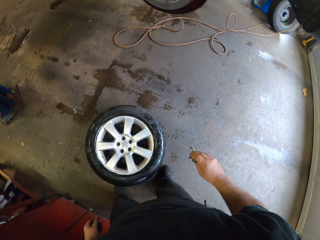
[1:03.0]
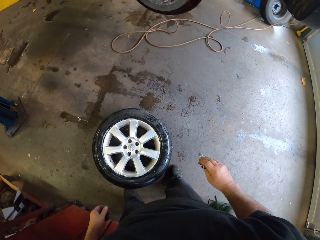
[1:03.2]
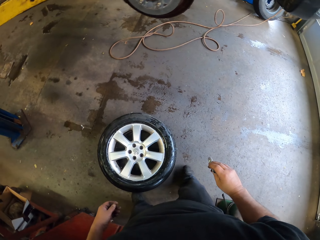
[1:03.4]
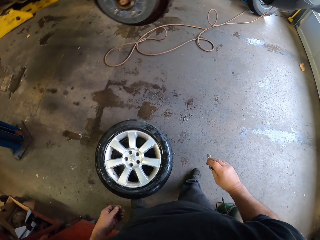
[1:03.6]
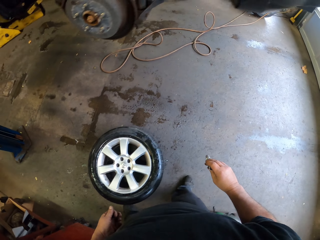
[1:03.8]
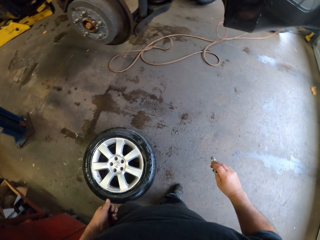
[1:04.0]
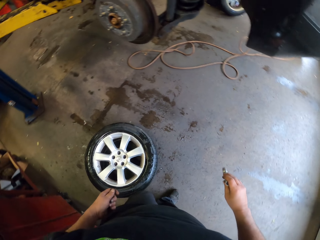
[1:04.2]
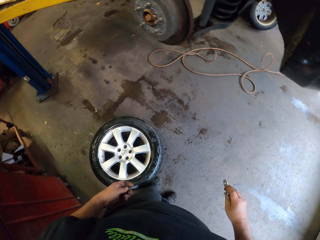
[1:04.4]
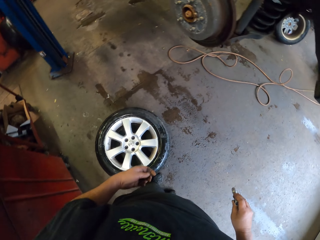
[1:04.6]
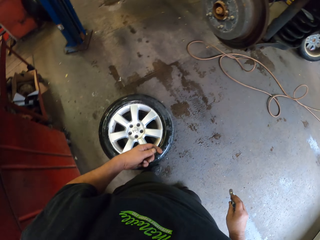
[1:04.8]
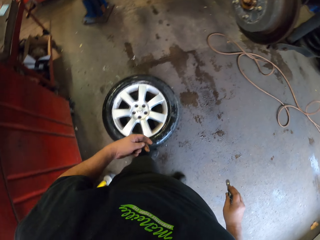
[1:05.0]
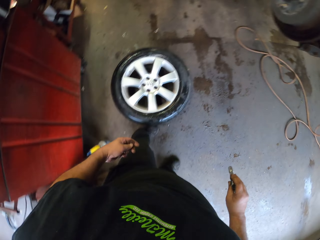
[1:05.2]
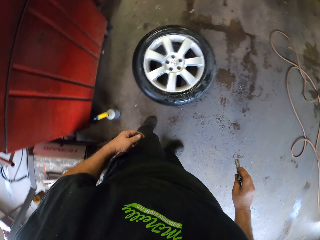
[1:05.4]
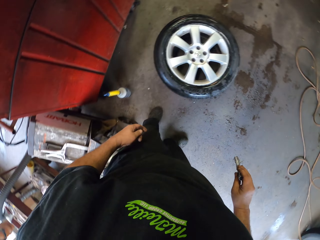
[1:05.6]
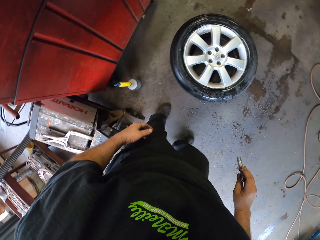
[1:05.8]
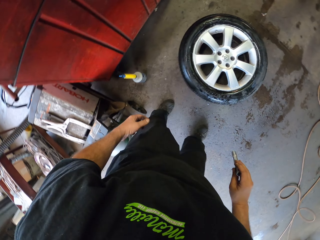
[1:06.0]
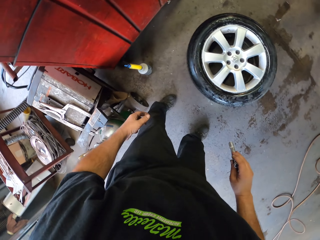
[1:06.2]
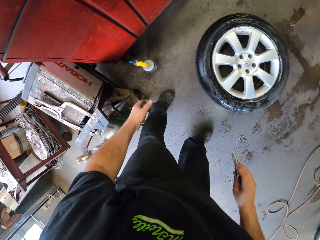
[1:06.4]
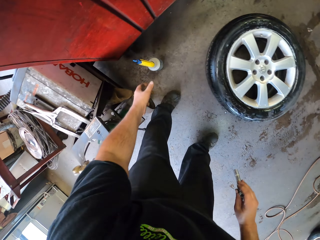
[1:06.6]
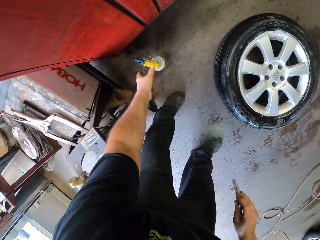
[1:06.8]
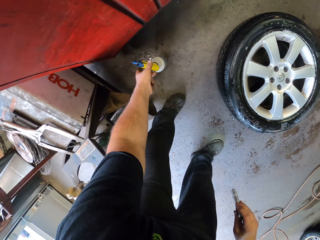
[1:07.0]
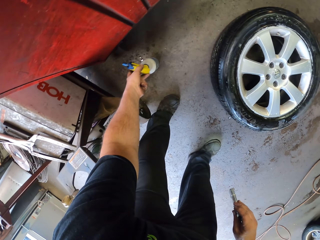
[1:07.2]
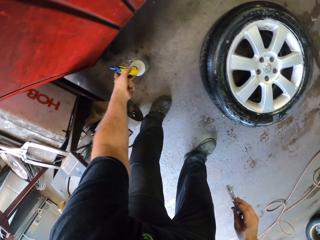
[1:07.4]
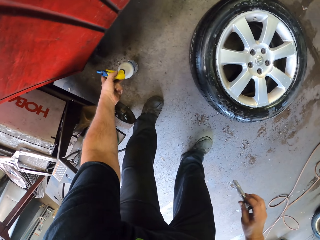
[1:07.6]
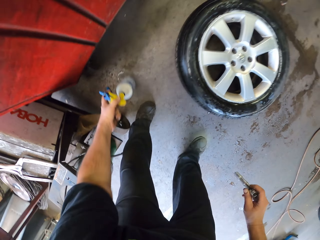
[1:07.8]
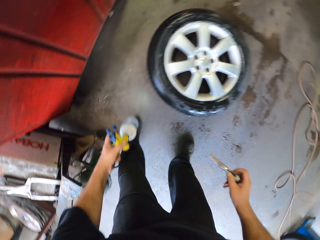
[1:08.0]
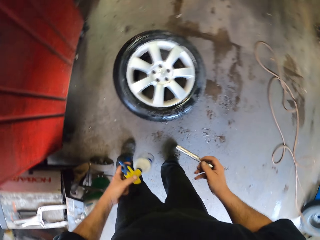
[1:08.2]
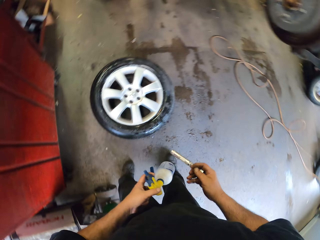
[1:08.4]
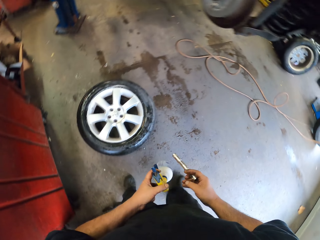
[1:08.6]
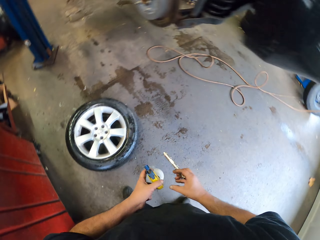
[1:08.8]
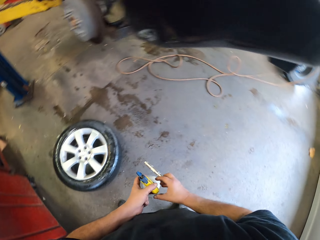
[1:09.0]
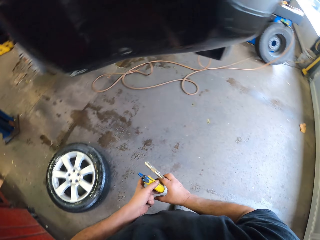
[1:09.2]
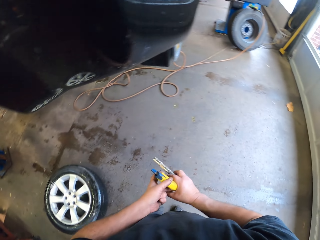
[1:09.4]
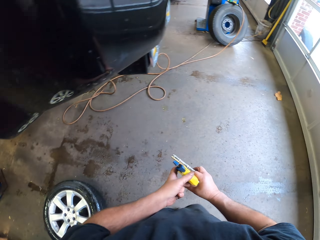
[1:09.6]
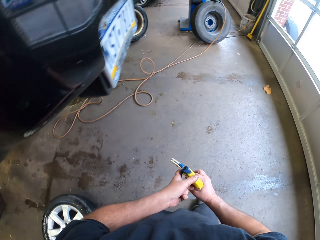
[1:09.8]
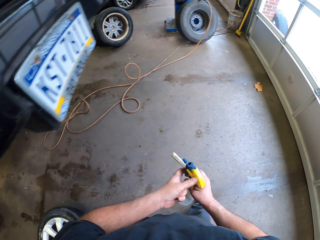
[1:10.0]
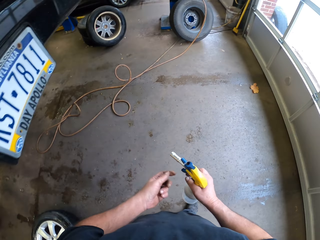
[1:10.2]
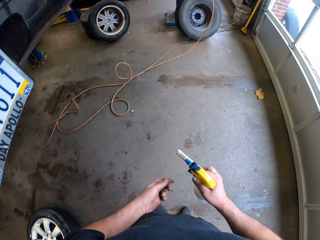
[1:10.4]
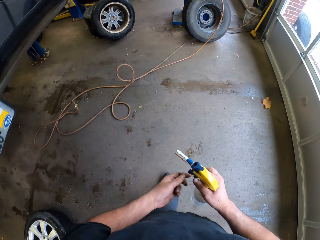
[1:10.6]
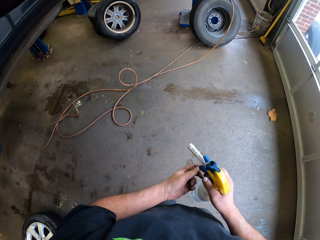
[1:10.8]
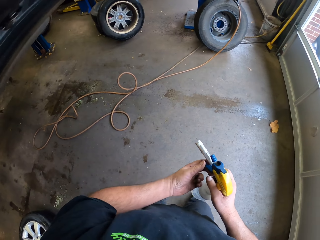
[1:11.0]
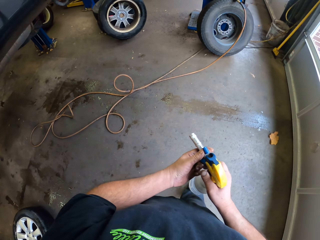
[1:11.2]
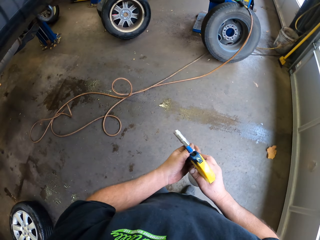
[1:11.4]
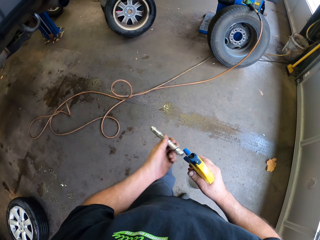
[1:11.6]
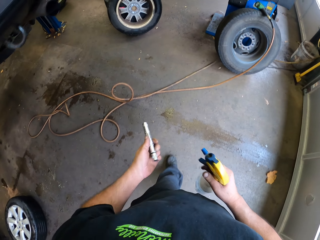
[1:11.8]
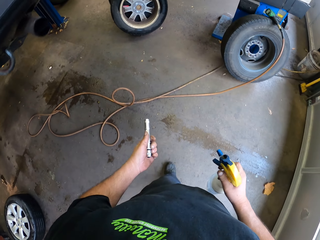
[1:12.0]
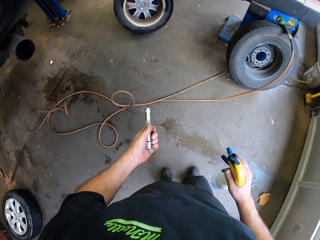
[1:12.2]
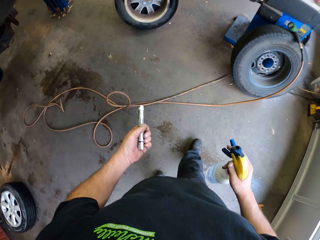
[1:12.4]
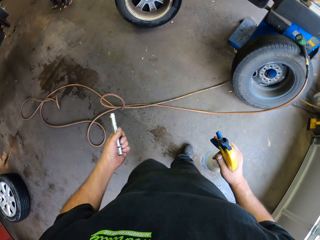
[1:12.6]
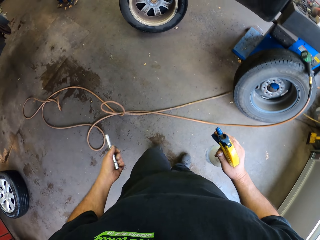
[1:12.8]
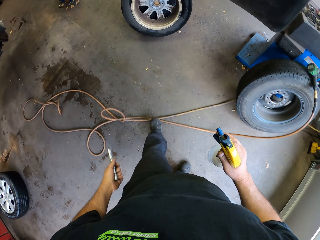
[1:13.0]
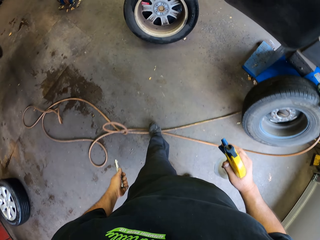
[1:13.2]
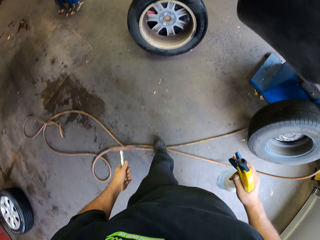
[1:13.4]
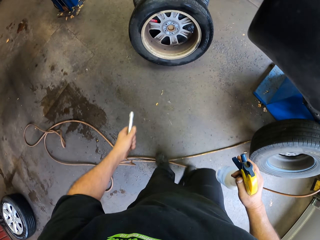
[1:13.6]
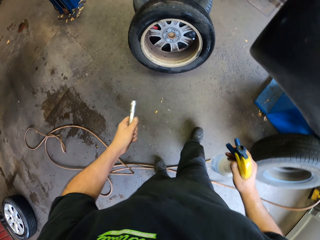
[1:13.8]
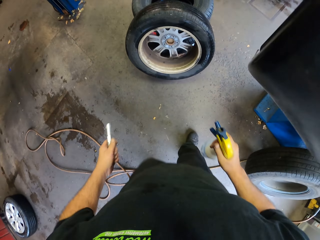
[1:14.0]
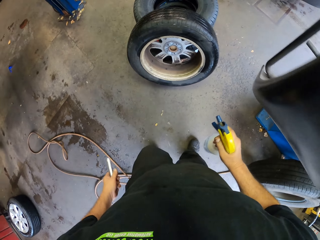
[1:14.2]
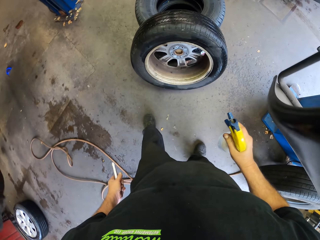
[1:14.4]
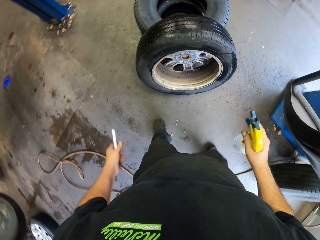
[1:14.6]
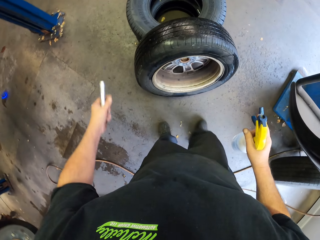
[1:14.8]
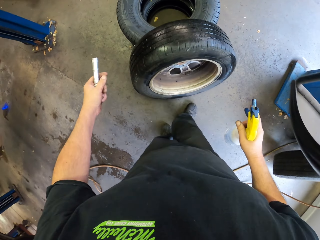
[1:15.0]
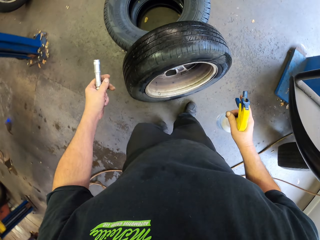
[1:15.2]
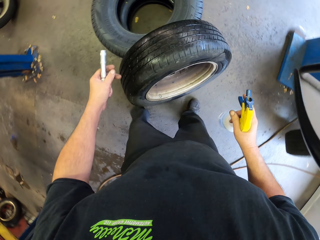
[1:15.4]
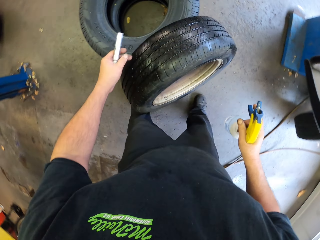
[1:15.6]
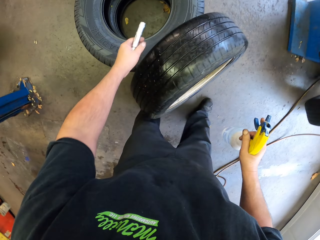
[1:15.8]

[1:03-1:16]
The camera wearer moves back. They take the bottle spray on the floor. They move around the garage.

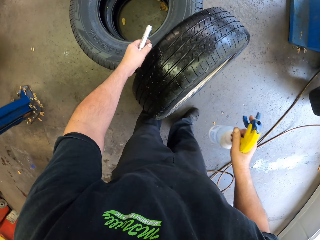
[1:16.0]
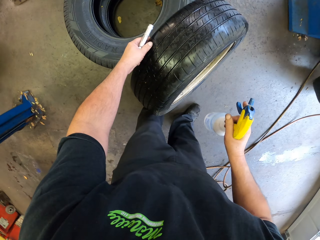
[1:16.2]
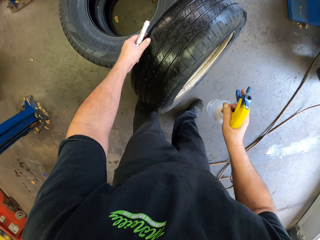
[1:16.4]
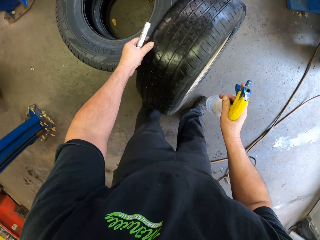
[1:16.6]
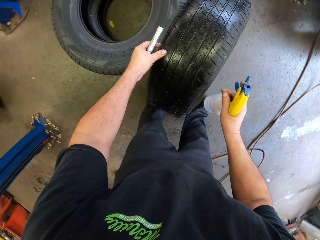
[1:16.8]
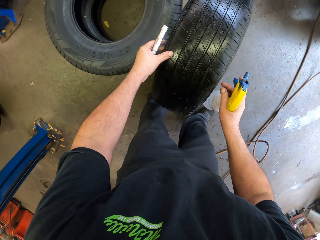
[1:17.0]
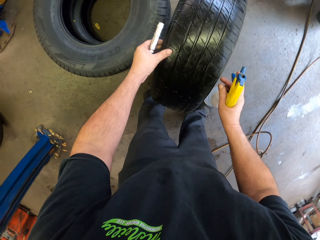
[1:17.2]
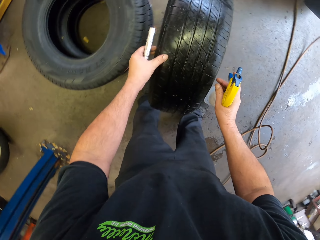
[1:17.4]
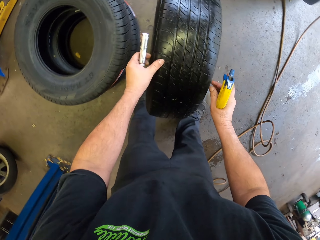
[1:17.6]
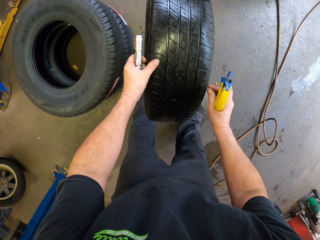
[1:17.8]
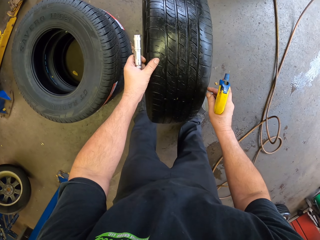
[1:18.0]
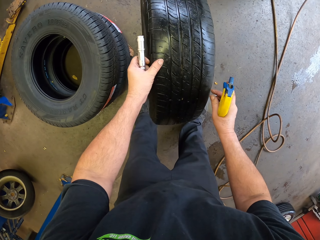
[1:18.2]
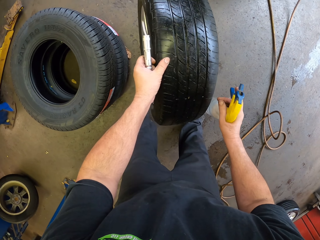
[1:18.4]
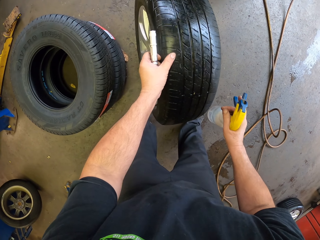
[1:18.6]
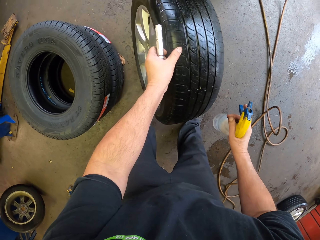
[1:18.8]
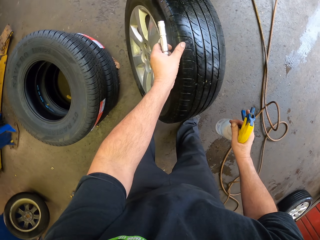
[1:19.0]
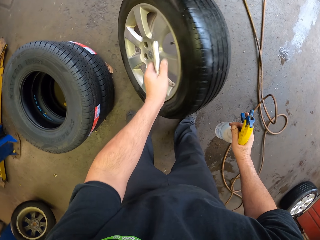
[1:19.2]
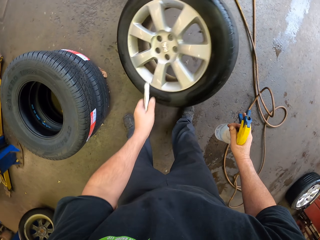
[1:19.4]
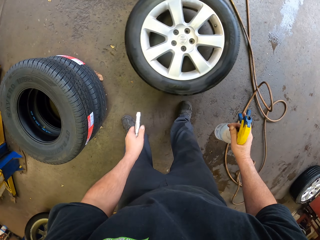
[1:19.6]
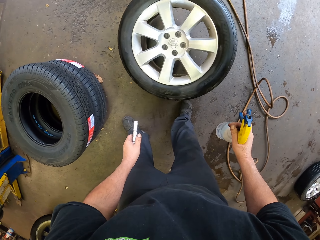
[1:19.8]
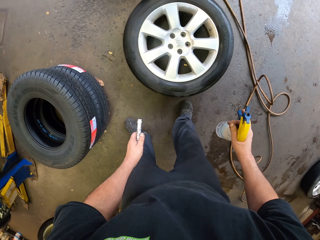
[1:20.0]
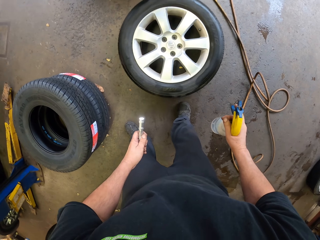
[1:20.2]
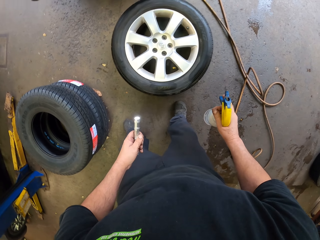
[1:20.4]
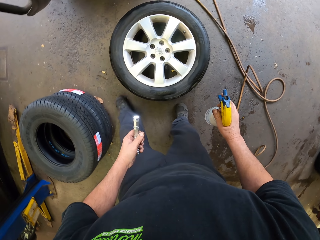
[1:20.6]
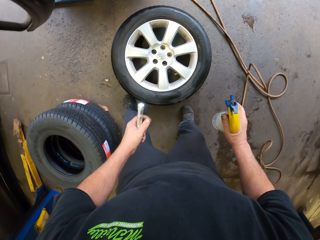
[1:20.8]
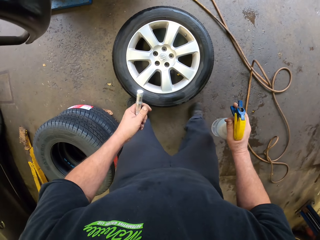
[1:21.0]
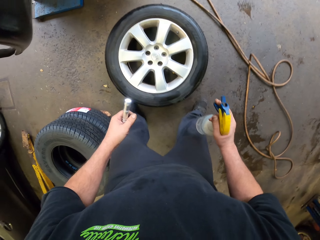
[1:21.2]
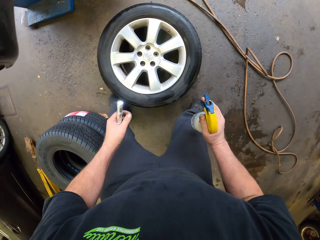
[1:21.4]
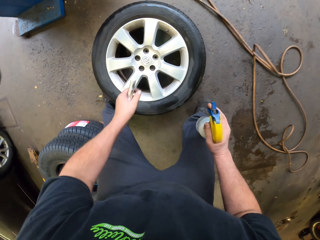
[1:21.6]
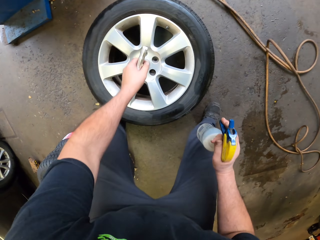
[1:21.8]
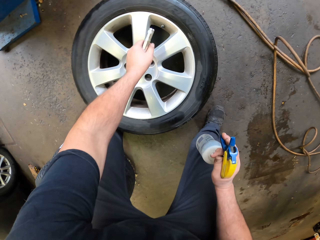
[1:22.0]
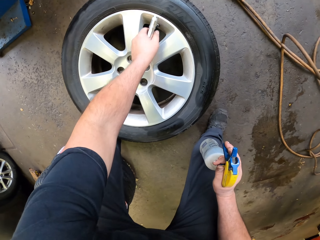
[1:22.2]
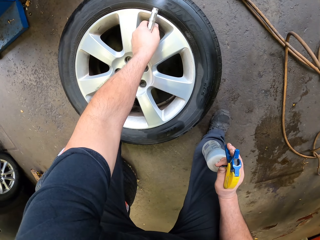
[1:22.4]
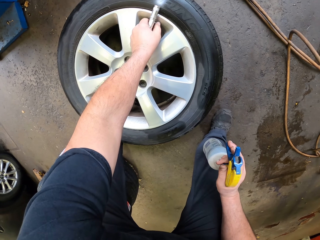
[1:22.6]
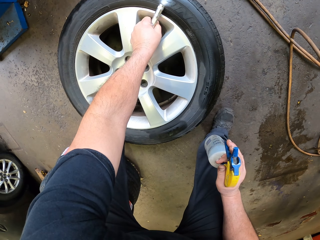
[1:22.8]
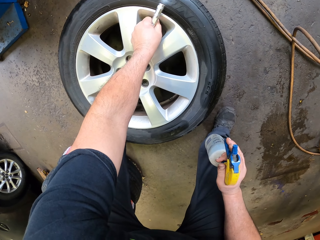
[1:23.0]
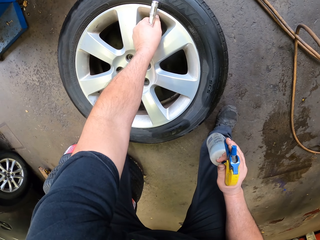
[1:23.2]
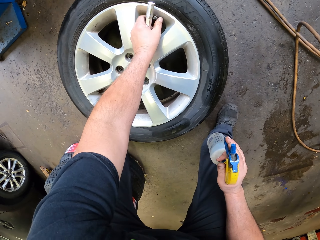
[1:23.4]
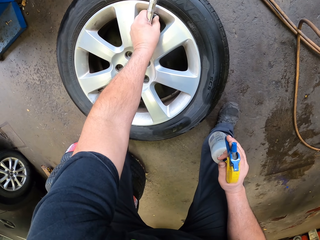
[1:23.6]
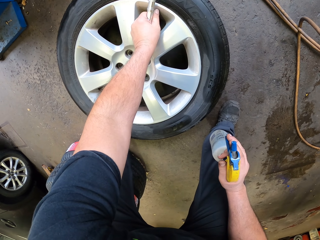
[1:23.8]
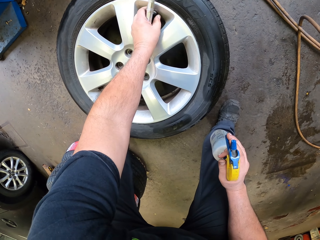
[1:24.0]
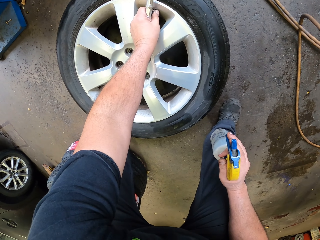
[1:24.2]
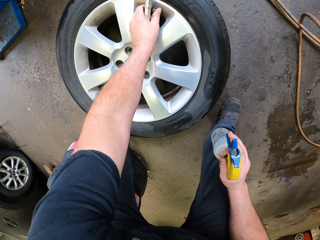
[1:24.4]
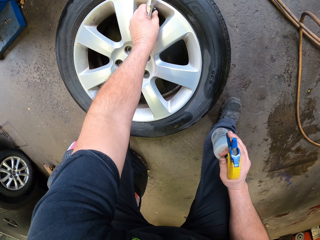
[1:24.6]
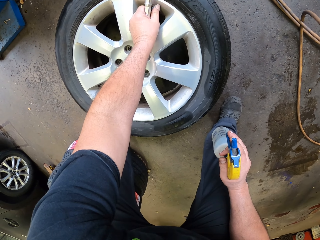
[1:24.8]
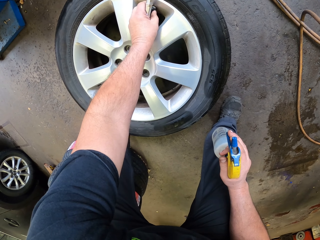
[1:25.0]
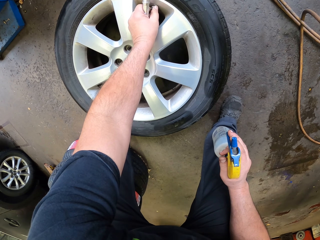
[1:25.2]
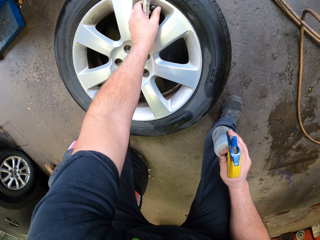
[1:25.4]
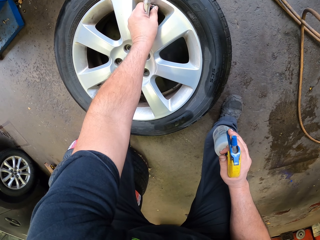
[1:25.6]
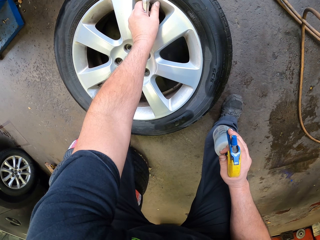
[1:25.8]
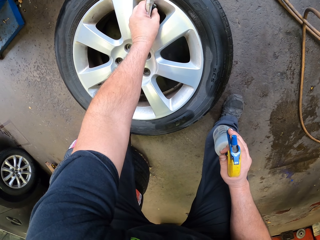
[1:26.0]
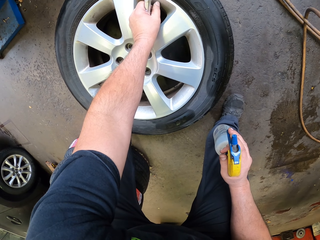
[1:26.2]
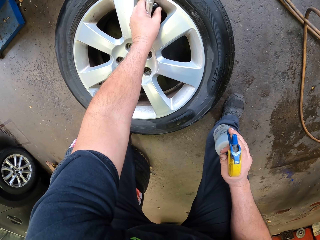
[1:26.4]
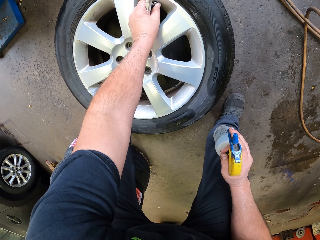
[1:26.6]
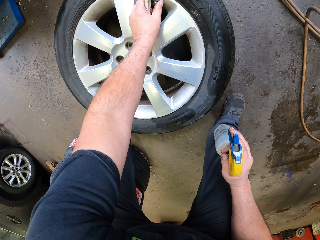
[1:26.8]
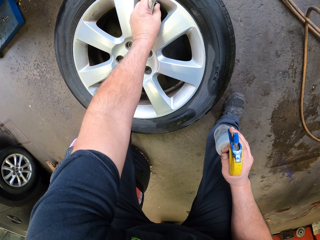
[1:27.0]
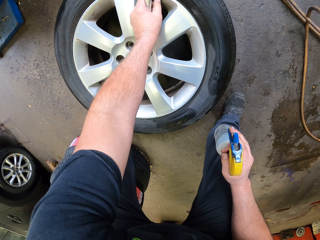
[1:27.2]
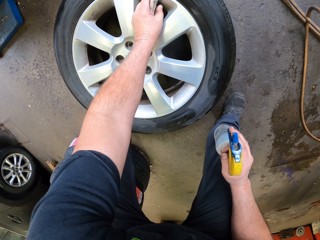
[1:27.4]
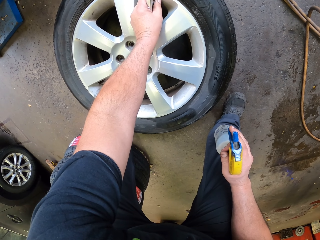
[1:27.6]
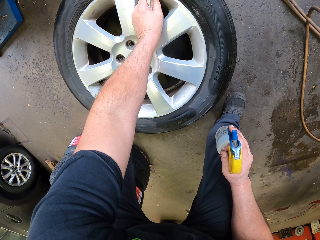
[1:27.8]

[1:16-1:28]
The camera wearer holds a tire. They drop the tire. They open the tire tube. They remove a valve cap.
